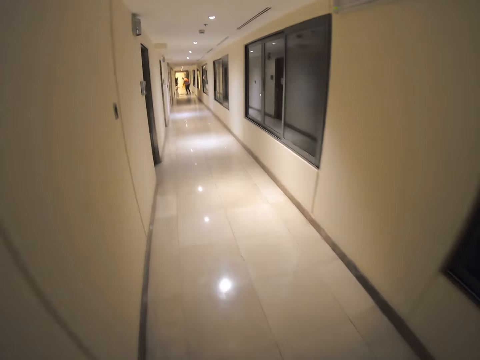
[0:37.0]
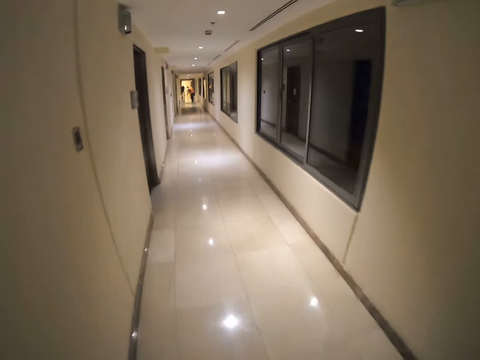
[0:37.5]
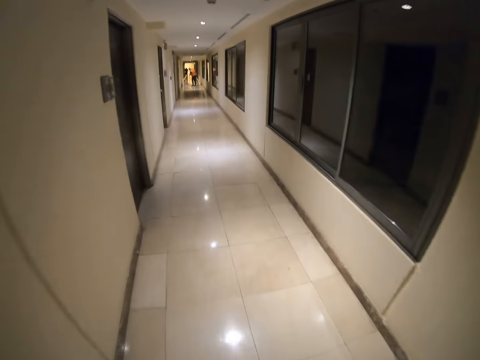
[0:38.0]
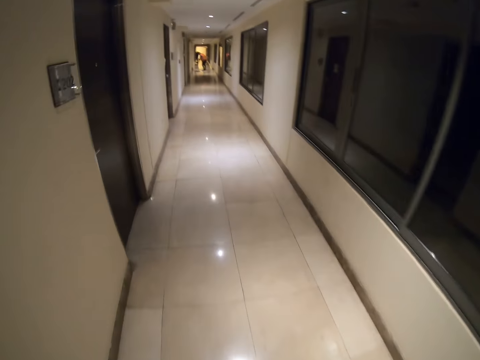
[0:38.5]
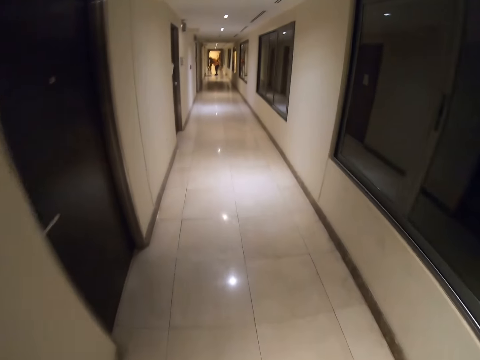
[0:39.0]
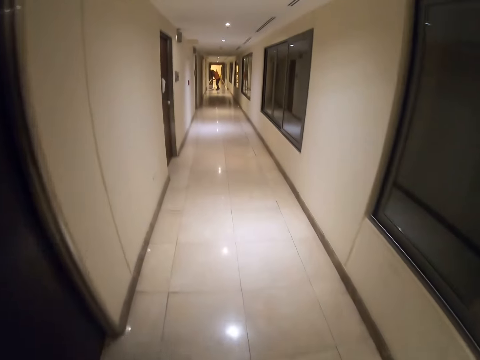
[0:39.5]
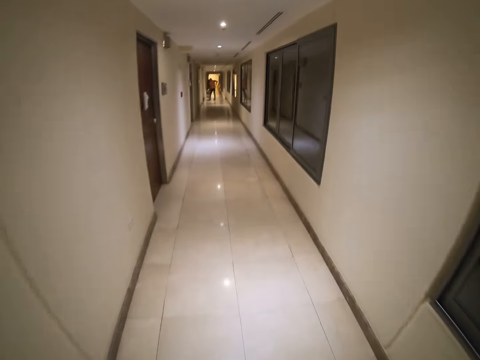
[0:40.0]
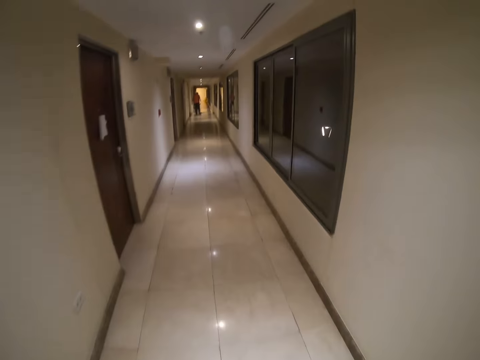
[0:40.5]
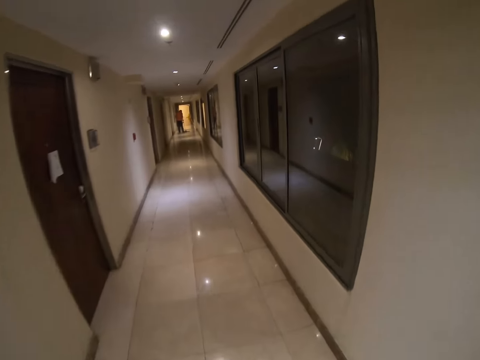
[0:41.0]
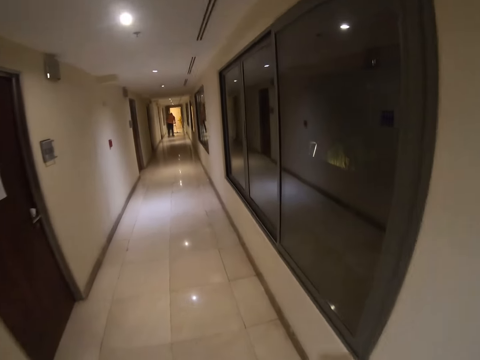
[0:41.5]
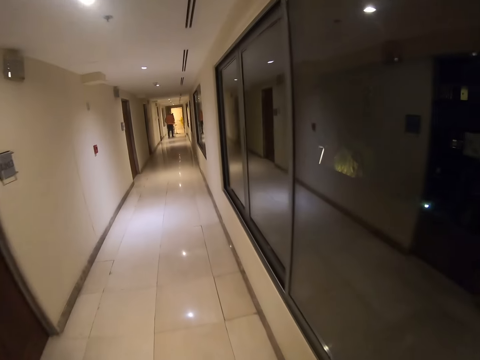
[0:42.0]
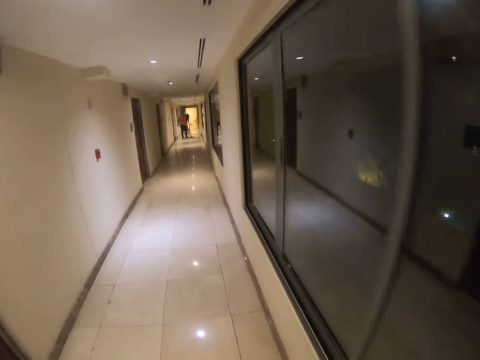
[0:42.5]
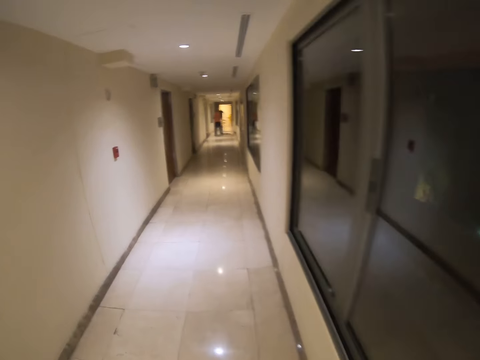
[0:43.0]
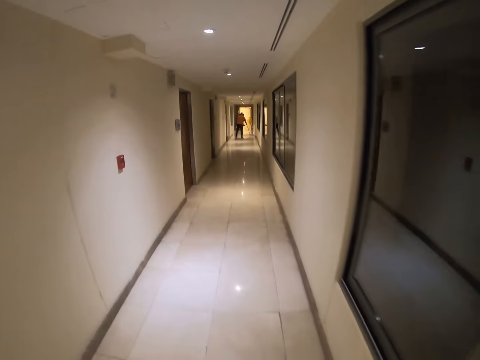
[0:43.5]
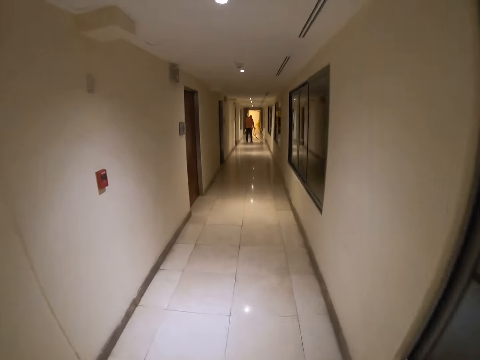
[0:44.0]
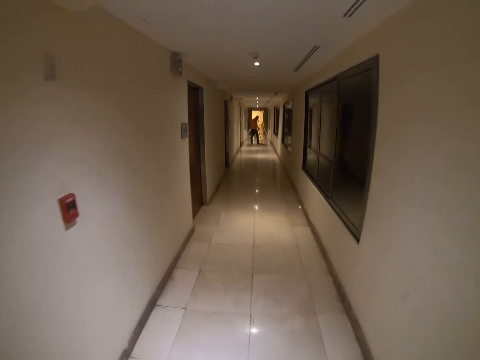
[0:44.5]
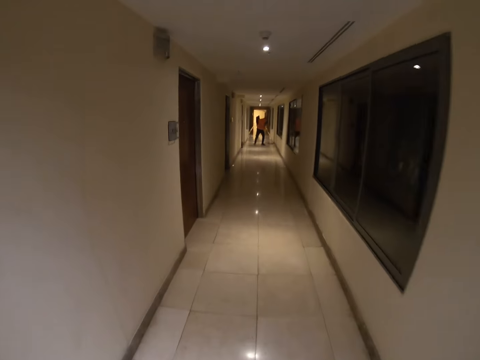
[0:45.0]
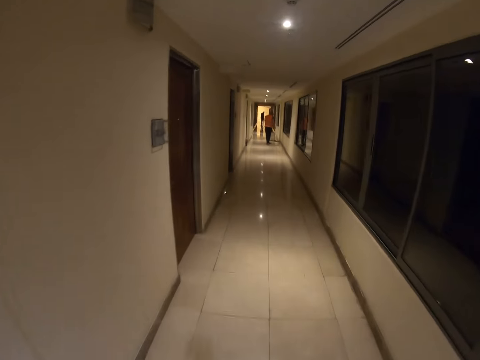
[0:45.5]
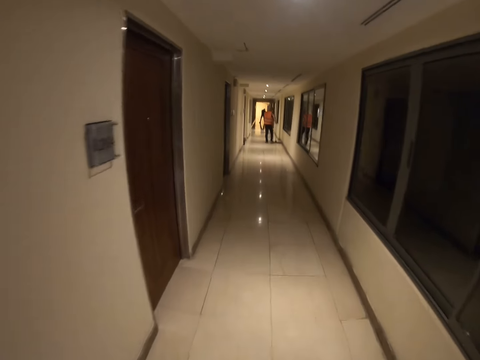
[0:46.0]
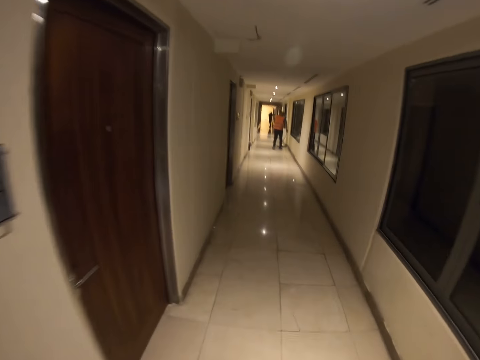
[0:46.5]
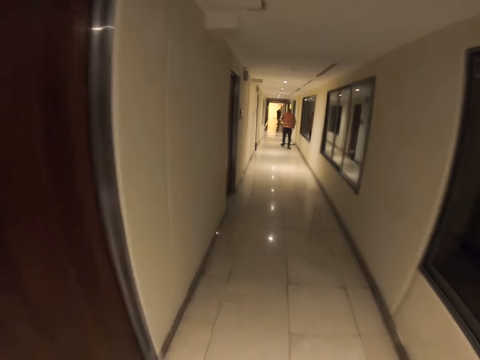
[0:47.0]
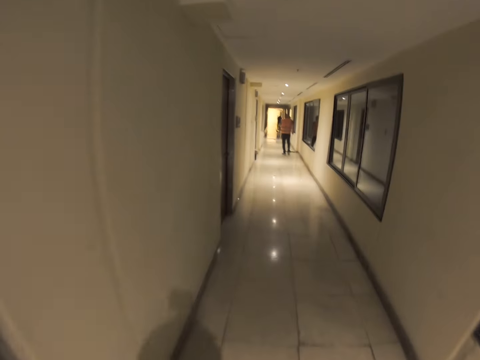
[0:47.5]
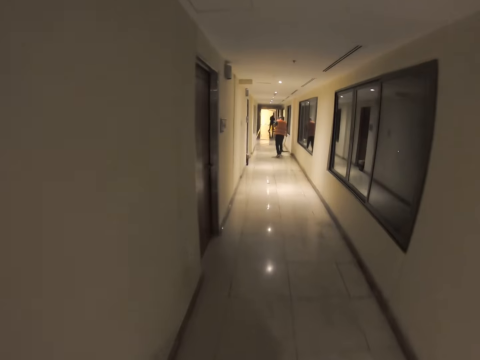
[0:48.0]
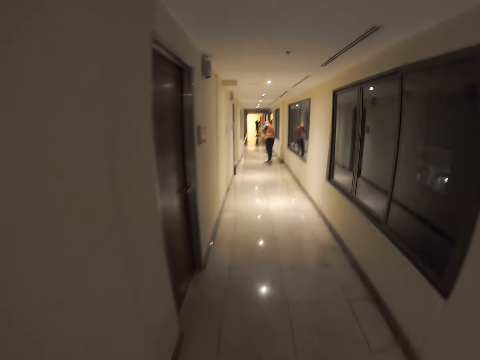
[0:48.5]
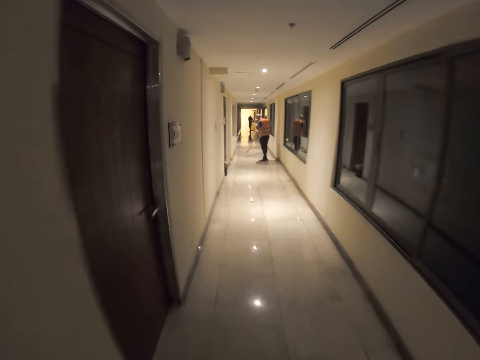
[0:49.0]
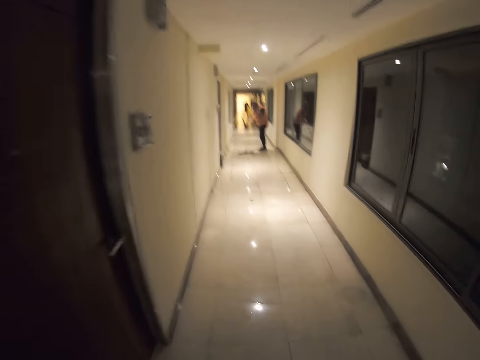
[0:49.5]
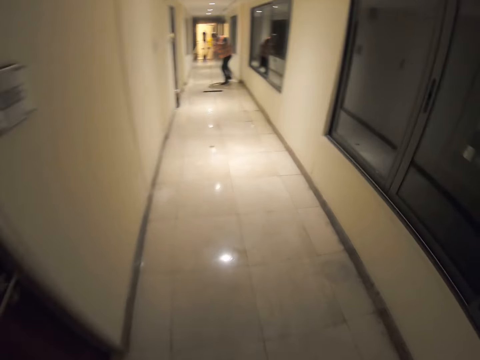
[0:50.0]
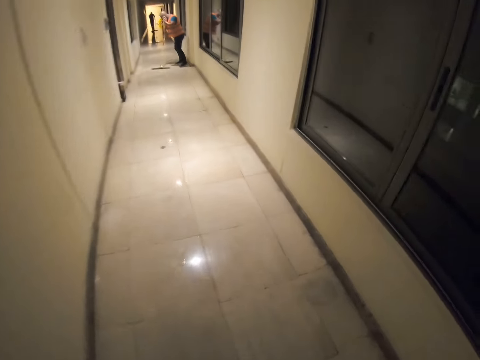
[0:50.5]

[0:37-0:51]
The camera wearer walks around.

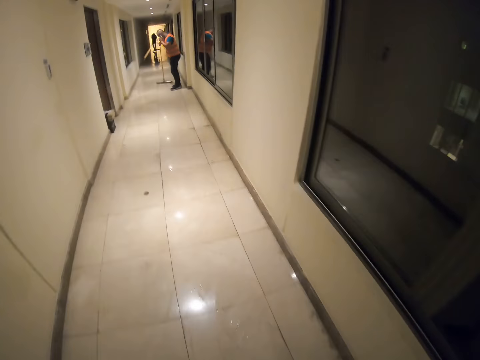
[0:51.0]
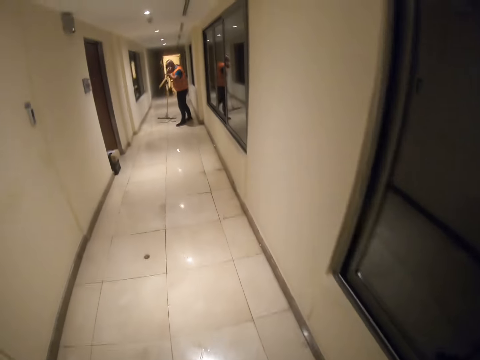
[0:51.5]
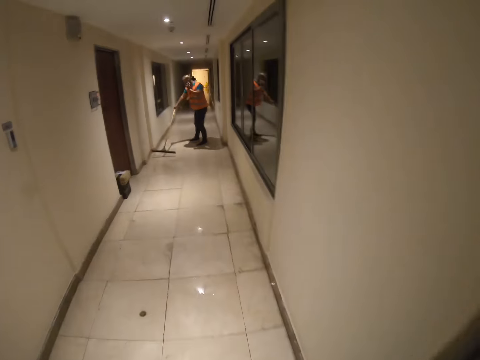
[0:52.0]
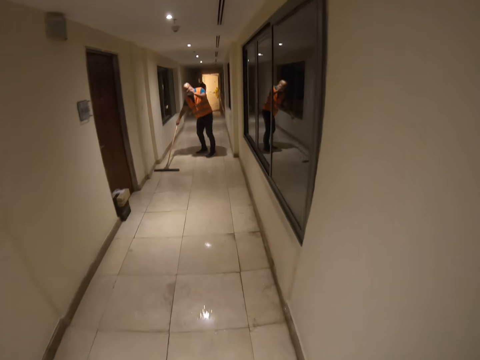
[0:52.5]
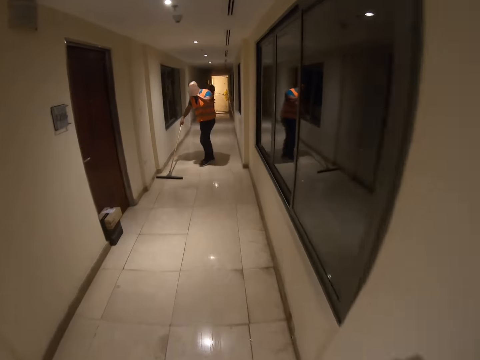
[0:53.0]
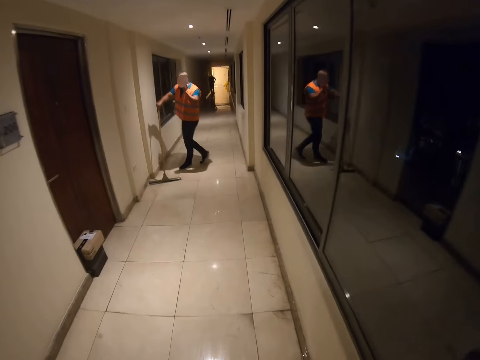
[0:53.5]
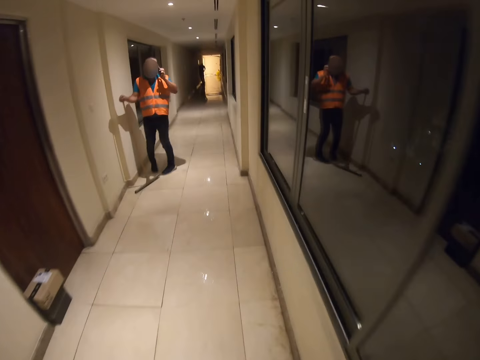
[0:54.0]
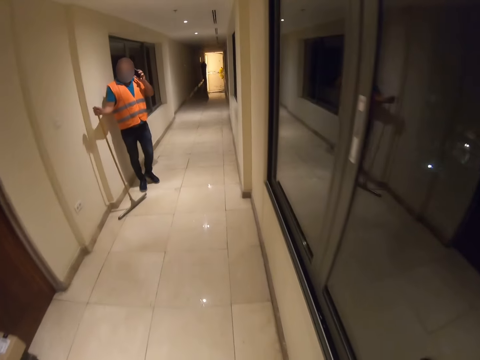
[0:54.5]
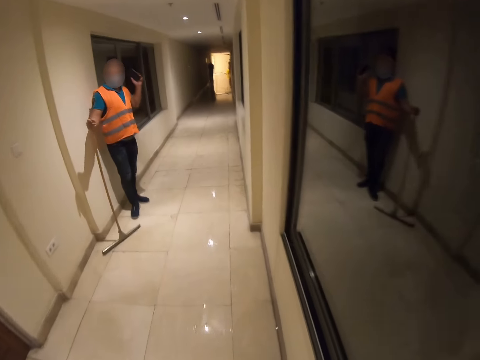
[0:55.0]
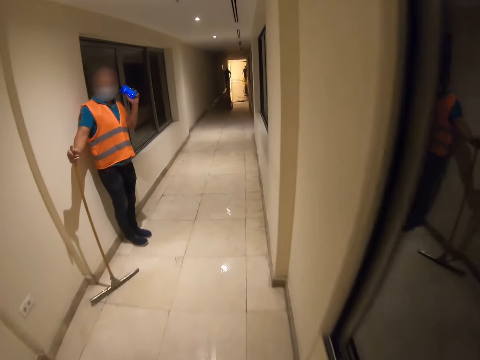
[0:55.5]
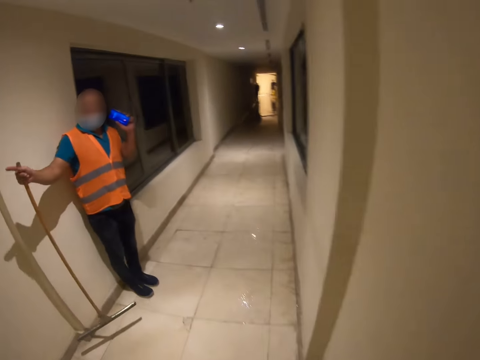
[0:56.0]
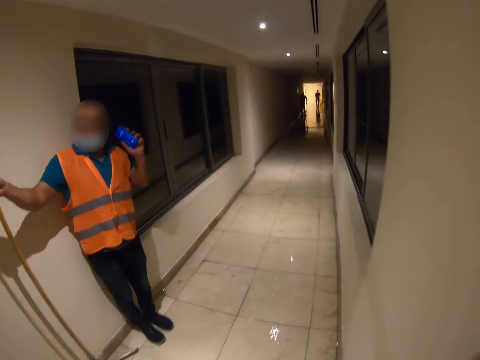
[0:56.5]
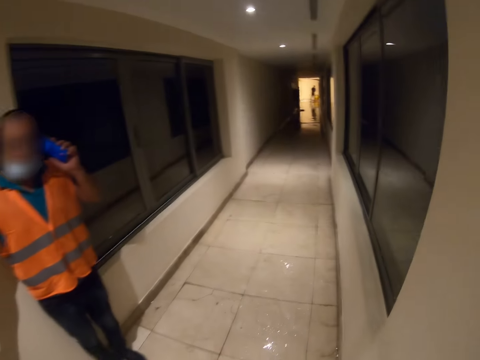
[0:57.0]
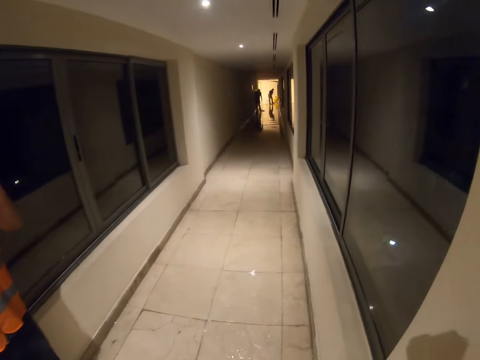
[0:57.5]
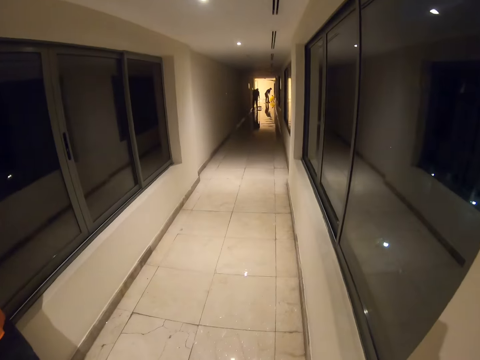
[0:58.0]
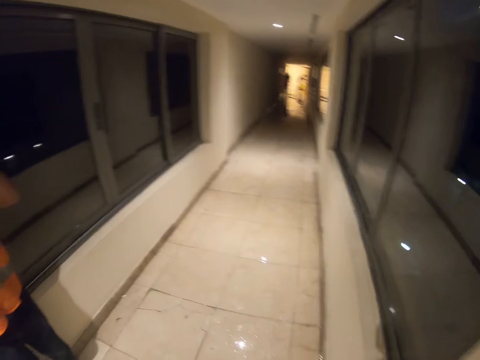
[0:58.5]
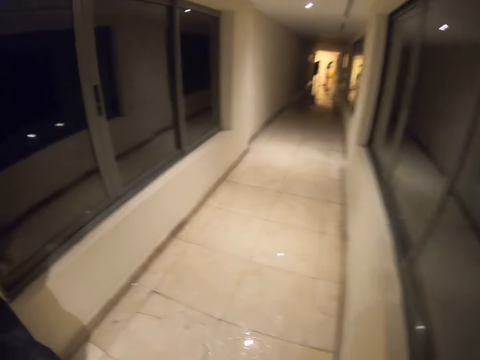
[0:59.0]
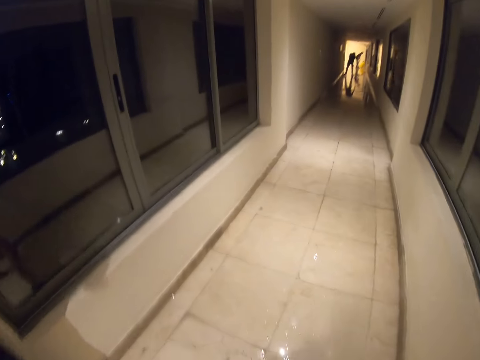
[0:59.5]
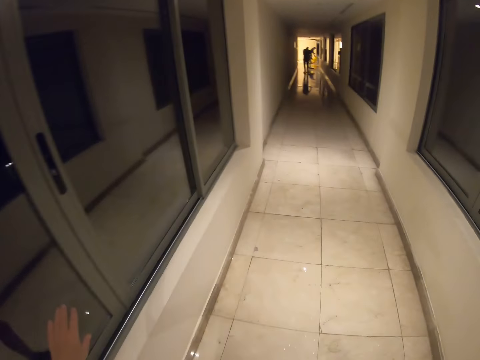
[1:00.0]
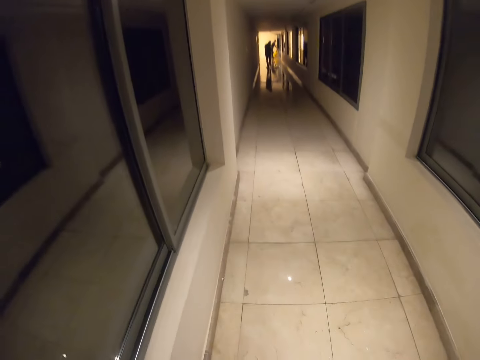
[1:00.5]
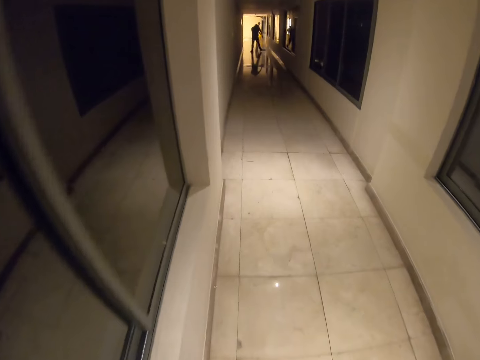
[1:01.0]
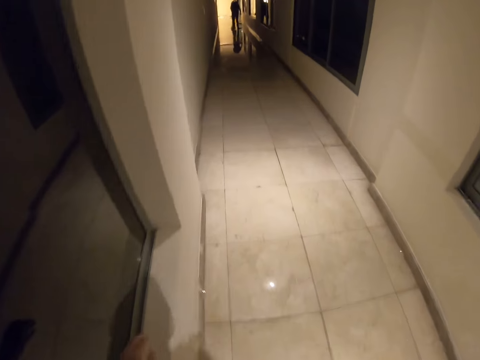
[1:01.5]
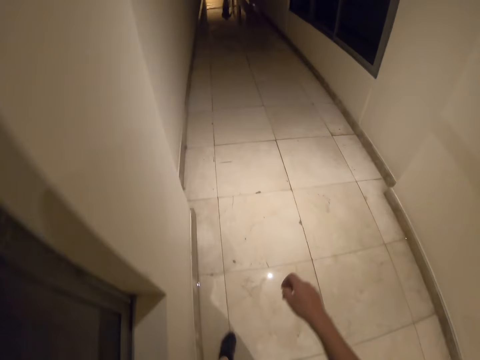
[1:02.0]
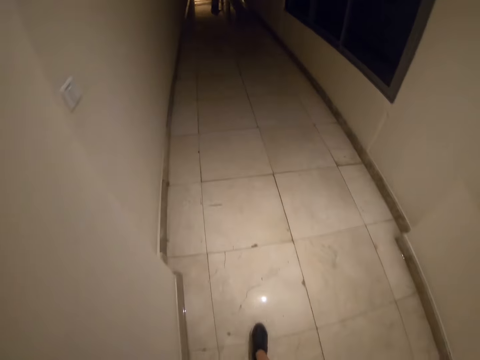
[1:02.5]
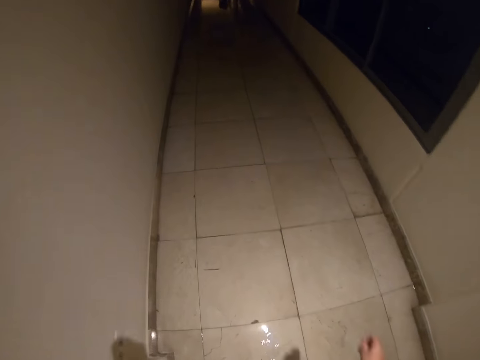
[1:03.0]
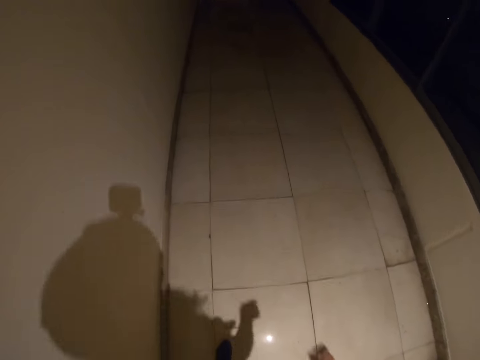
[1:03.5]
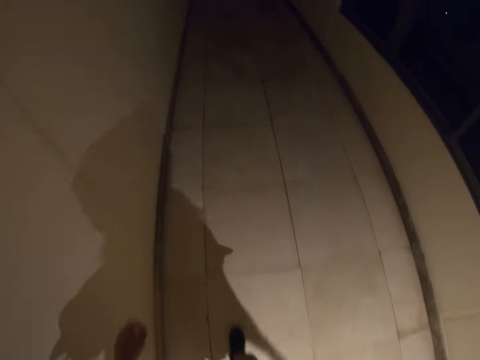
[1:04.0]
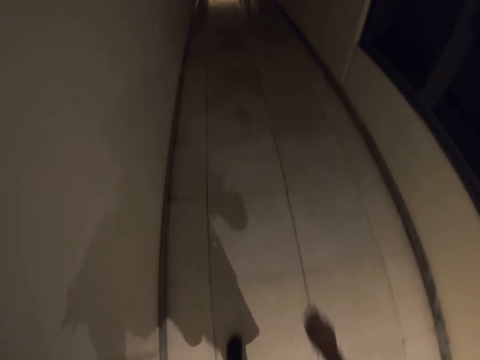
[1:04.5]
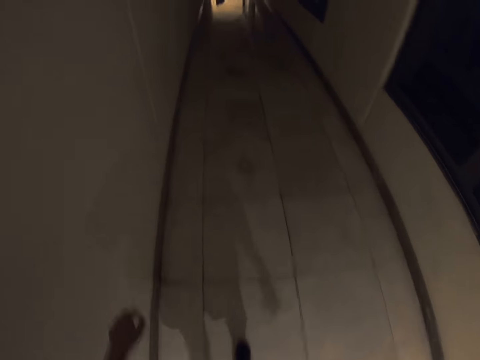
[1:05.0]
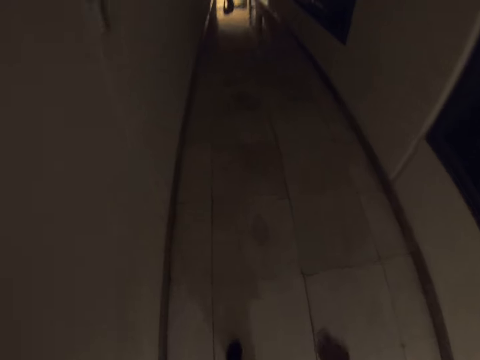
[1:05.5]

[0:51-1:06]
A man sweeps on the corridor. The camera wearer talks to the man. They walk around. They swing their hand.
